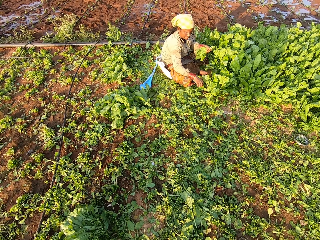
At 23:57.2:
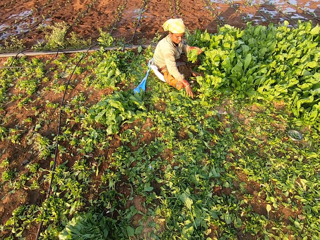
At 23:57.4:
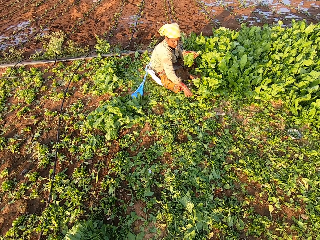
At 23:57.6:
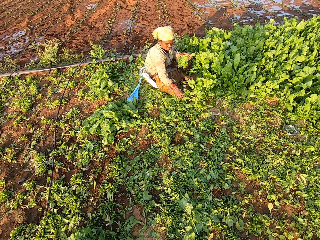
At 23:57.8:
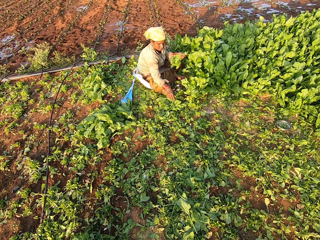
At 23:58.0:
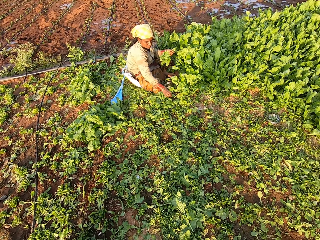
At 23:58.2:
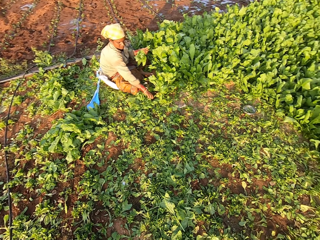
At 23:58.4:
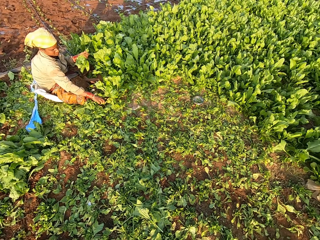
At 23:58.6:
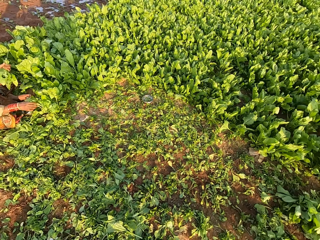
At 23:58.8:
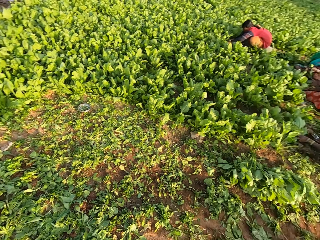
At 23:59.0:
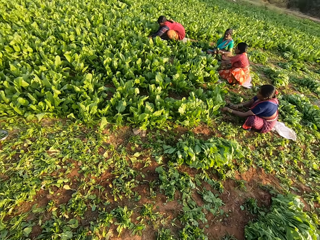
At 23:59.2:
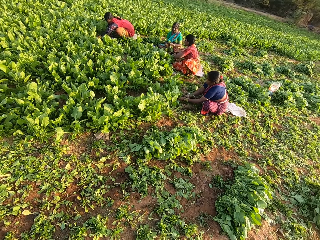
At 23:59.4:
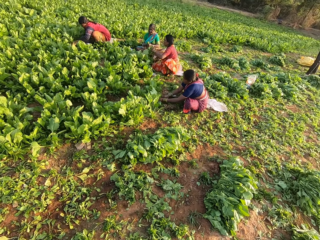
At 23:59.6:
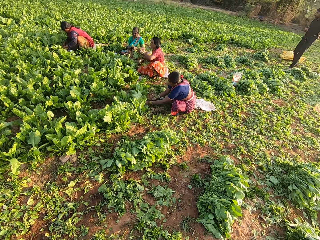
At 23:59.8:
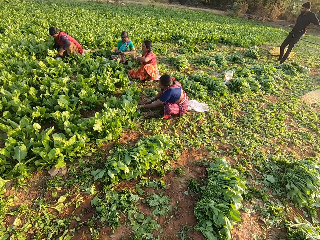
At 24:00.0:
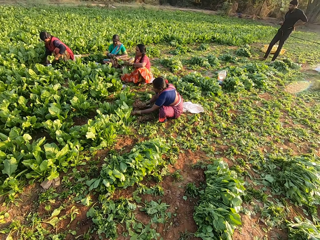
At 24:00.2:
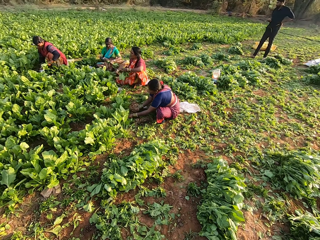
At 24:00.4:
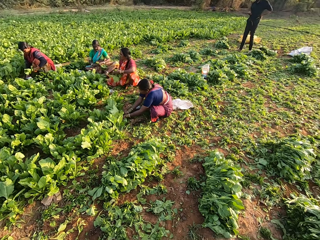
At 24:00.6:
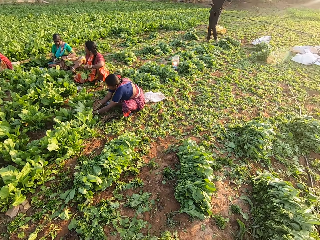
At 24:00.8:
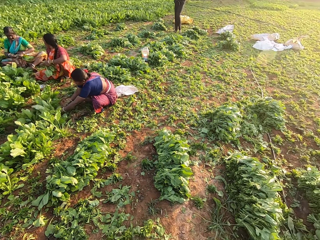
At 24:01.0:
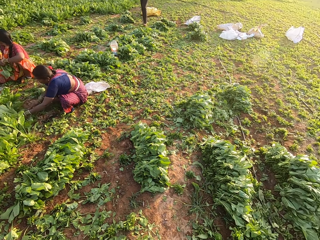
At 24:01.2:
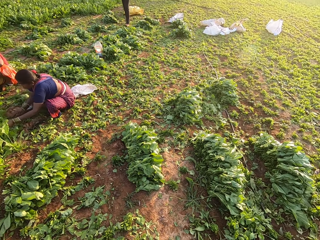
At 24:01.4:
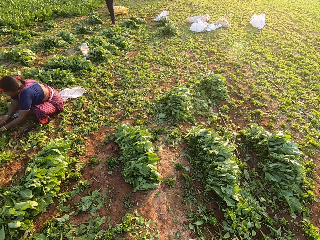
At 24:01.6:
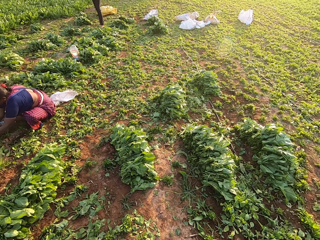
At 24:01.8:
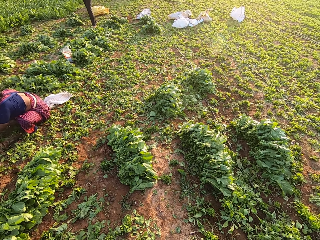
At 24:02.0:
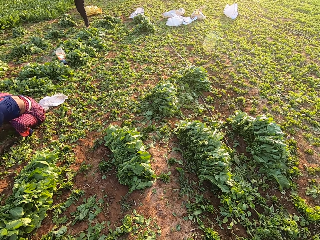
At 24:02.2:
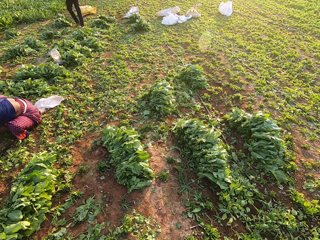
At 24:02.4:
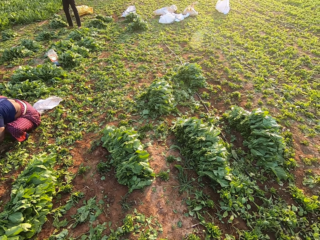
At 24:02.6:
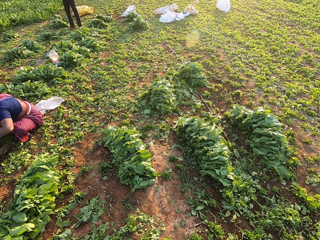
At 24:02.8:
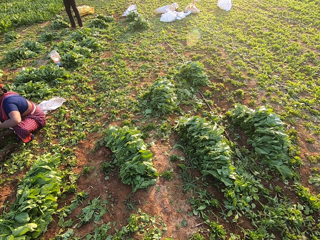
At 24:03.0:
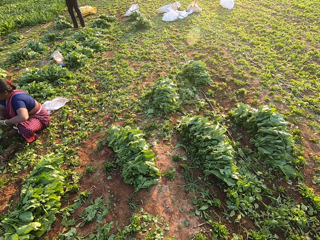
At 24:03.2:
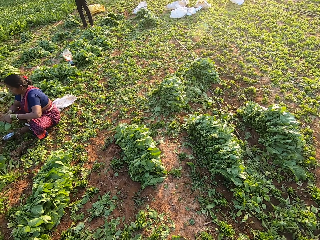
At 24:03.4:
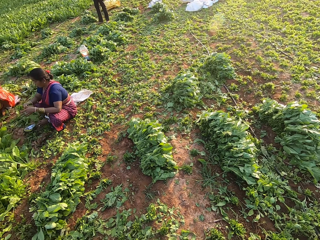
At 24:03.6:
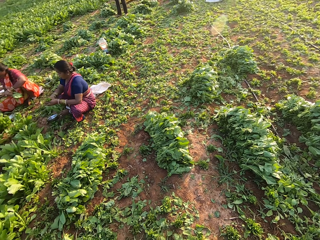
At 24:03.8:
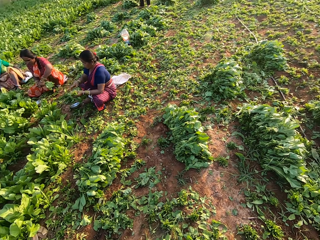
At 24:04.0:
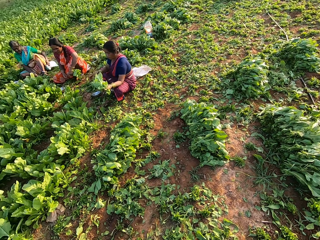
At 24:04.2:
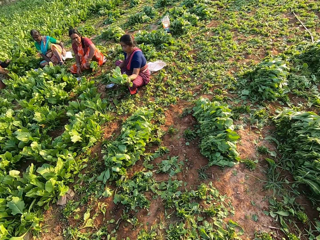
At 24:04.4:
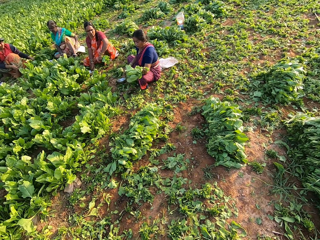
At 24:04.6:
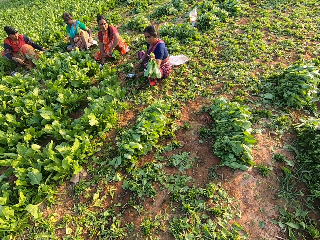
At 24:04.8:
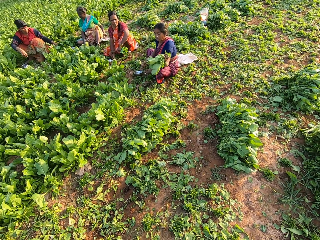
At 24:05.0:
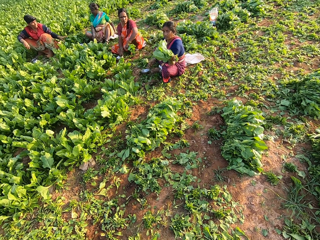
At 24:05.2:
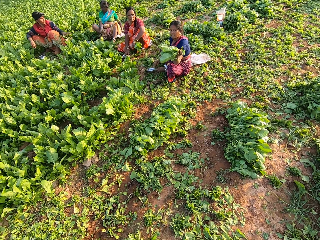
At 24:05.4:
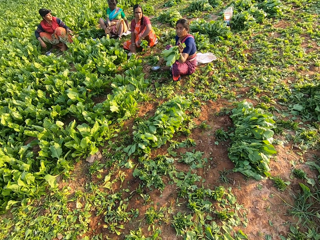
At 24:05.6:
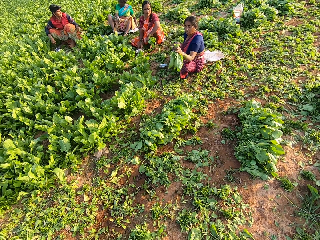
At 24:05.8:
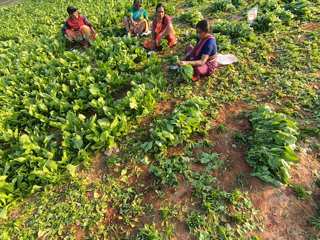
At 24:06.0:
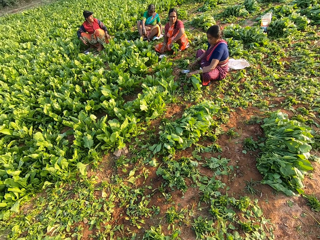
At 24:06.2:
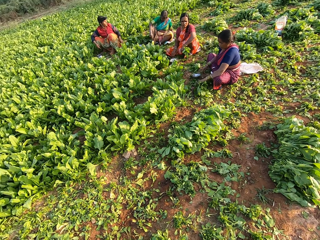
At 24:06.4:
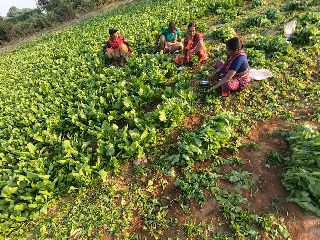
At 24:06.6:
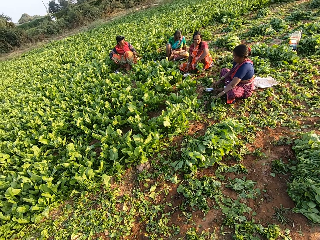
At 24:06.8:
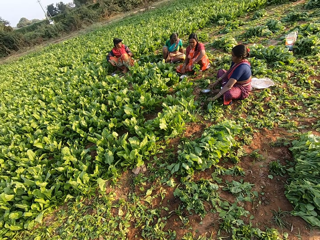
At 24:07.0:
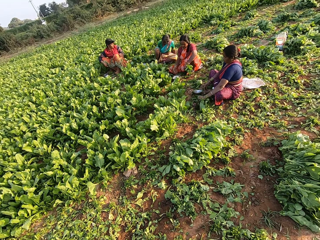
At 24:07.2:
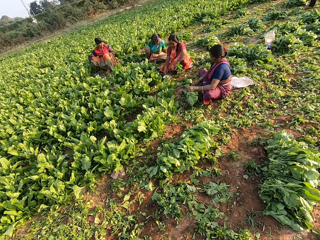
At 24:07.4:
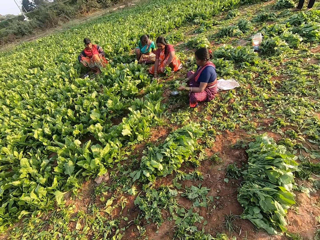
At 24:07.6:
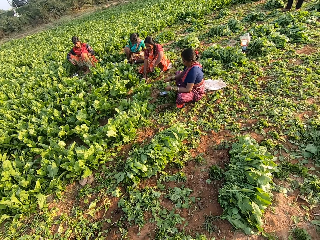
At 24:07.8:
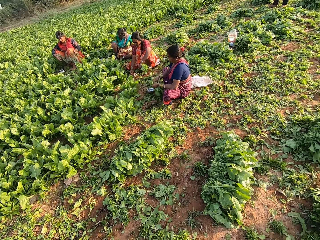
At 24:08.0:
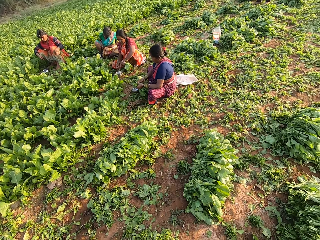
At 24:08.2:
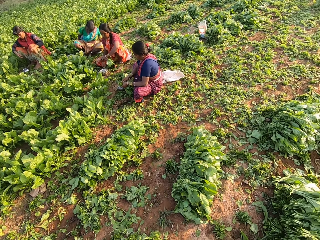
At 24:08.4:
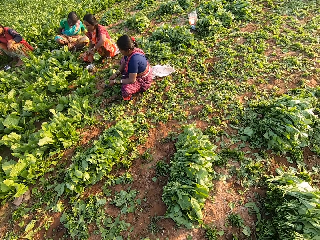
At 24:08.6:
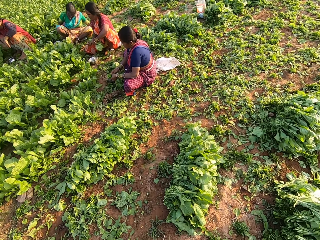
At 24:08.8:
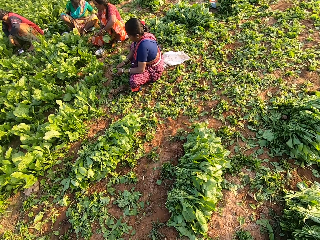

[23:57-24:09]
The camera wearer turns around. They converse. A woman converses with the camera wearer. The camera wearer converses with the woman.

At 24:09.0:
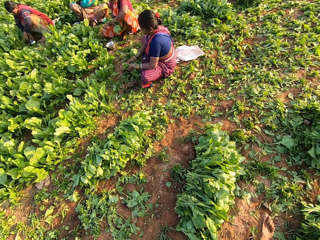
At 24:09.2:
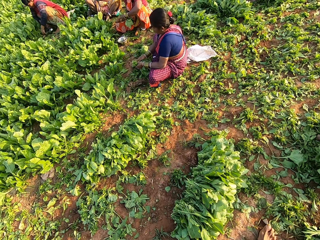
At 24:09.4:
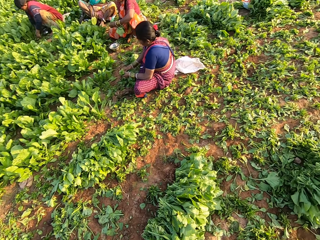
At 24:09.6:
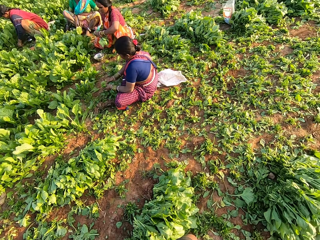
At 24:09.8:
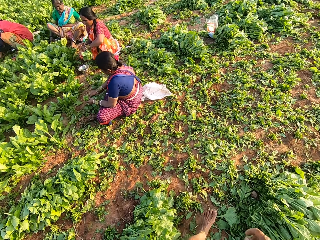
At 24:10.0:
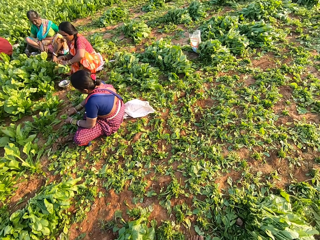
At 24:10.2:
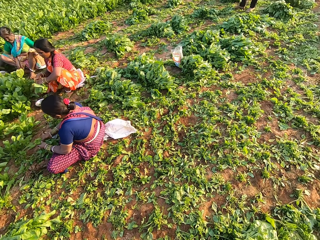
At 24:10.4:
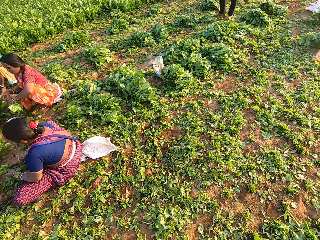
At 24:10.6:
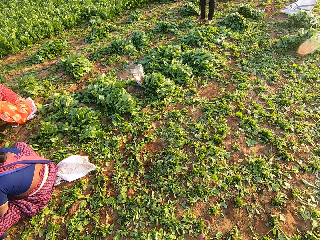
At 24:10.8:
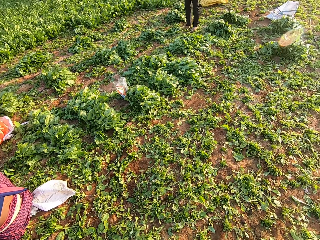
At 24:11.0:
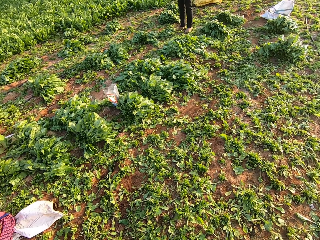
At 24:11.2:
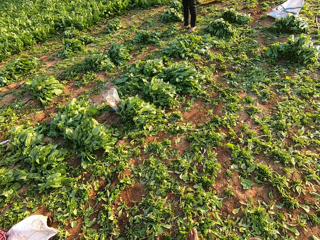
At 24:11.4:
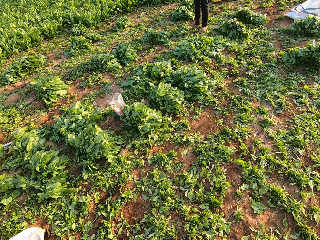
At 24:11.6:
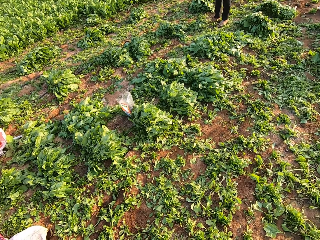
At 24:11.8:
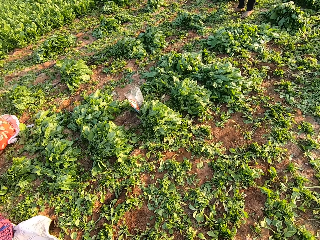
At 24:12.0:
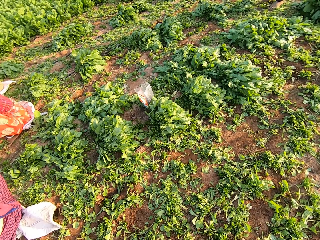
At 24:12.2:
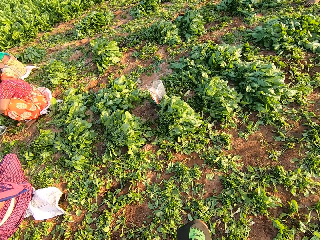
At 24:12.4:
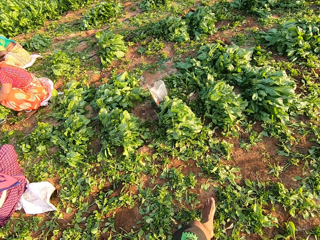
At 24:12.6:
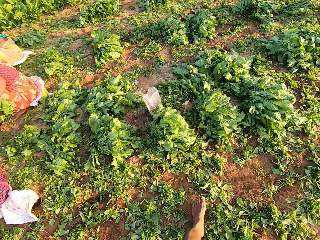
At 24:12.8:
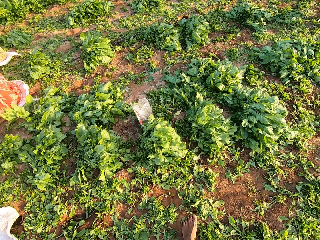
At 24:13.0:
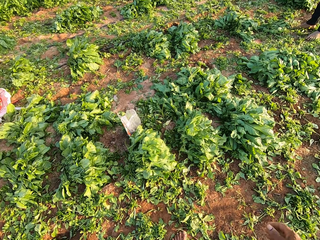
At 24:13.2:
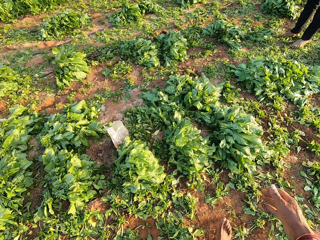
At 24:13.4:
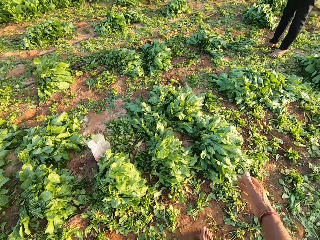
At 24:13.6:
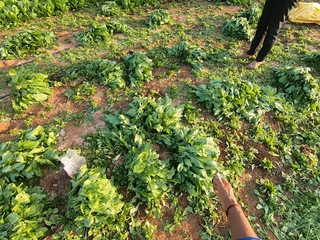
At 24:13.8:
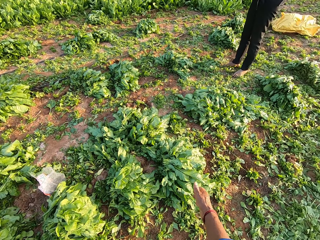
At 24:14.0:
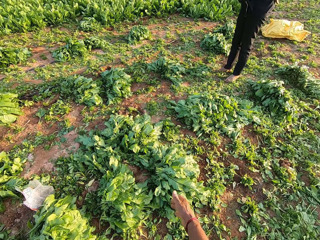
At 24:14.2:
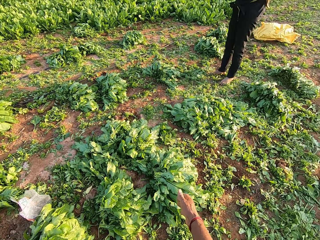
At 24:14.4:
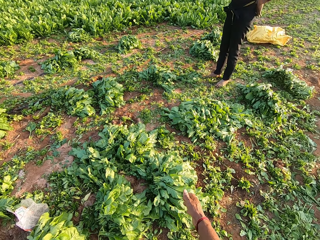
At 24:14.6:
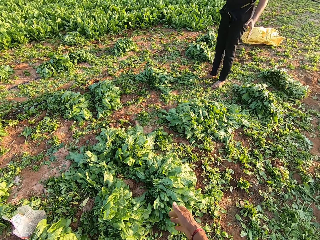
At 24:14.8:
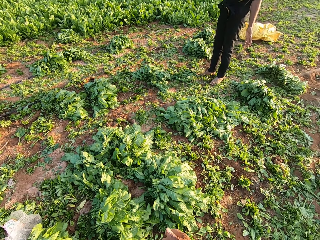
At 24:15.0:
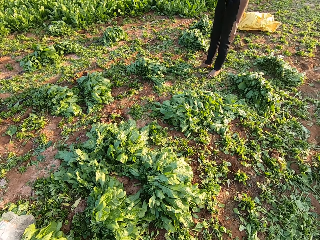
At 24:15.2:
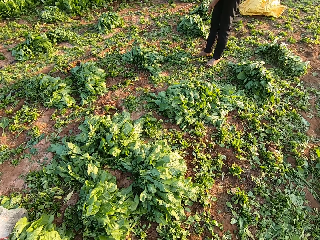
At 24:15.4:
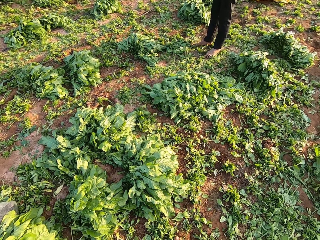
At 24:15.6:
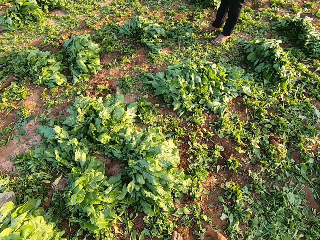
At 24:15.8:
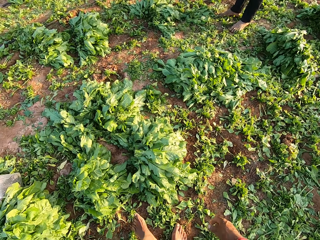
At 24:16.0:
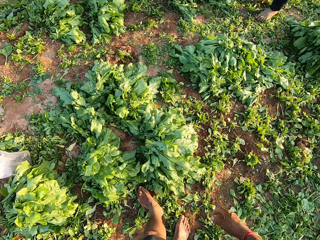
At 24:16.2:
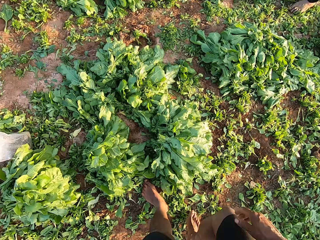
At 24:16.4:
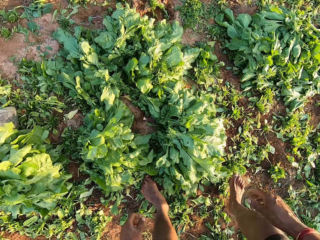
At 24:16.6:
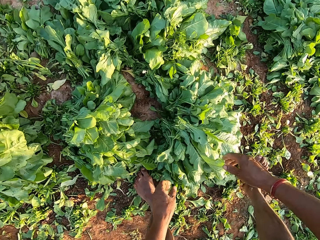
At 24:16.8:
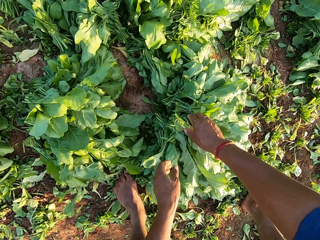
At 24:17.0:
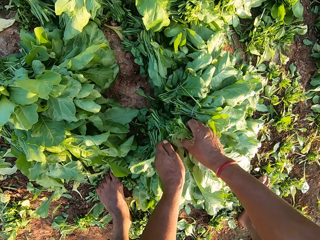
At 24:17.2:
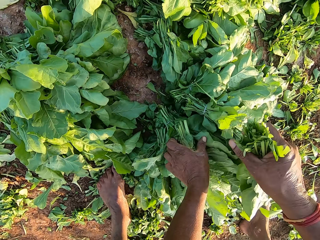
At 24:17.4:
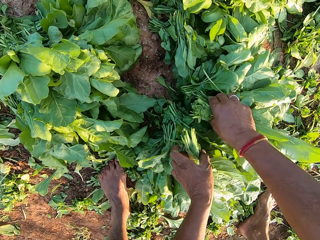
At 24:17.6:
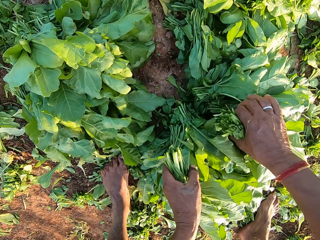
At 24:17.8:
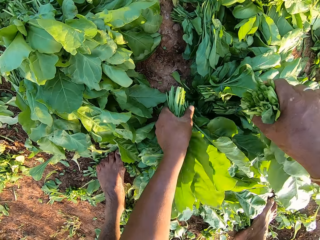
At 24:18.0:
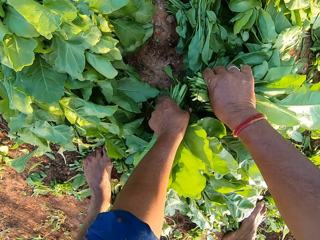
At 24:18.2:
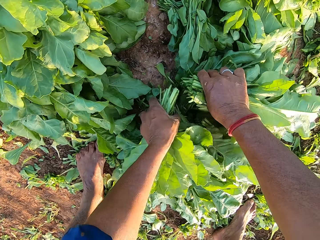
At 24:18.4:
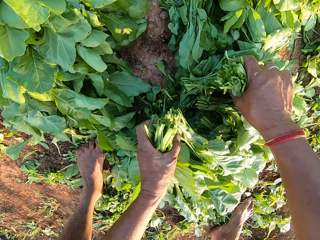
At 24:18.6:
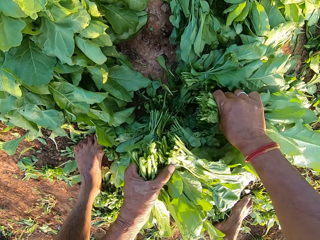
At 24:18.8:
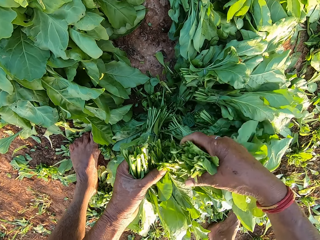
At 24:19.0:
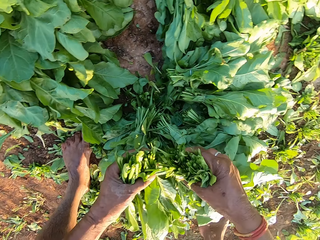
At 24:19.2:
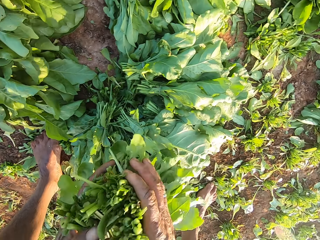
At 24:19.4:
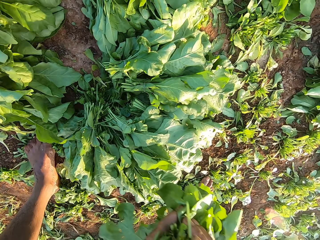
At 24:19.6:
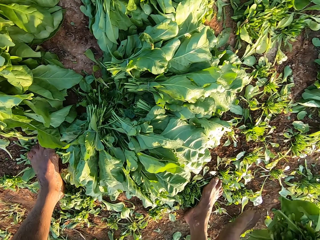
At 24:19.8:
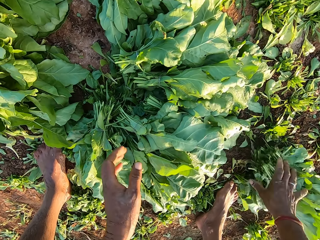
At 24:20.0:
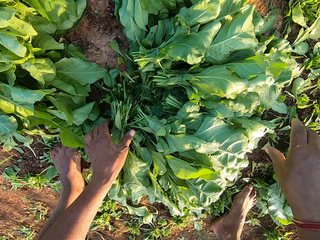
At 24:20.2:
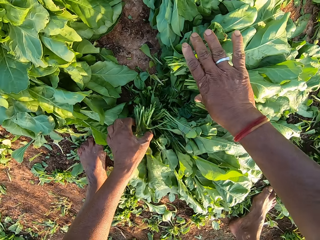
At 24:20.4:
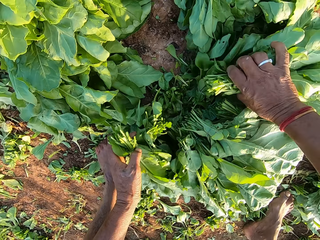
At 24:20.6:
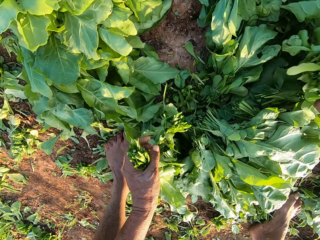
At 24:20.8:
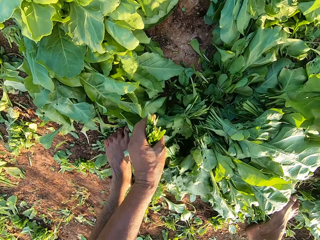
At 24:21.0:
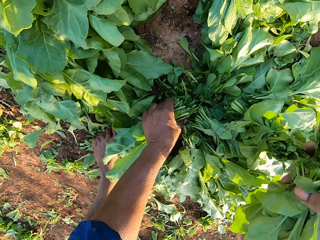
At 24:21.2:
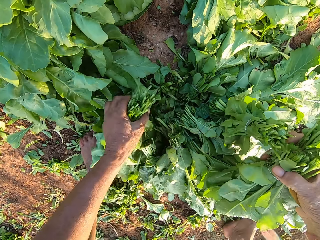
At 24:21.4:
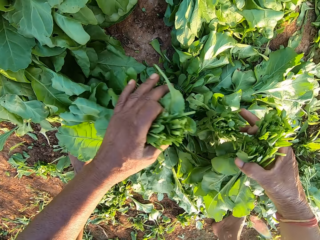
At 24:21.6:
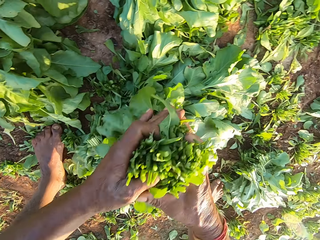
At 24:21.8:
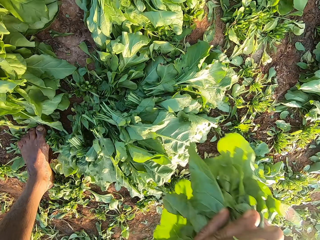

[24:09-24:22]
The camera wearer walks forward. A man converses with the camera wearer. The camera wearer converses with the man. The man converses with the camera wearer. The camera wearer points towards some spinach leaves on the ground with his right hand. The man converses with the camera wearer. The camera wearer picks up some spinach leaves on the ground with both hands. The man converses with the camera wearer. The camera wearer drops the spinach leaves on the ground with both hands. He picks up some spinach leaves on the ground with both hands.
